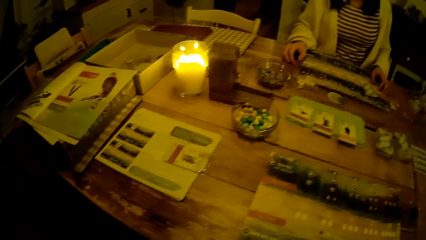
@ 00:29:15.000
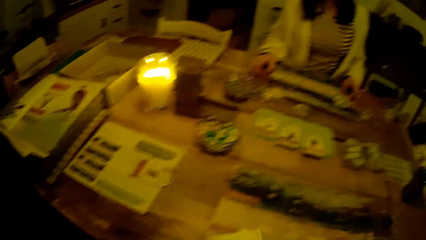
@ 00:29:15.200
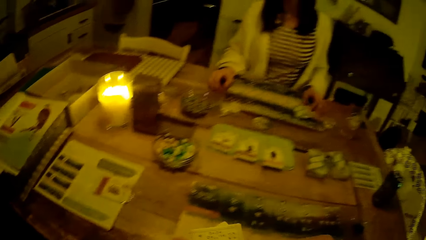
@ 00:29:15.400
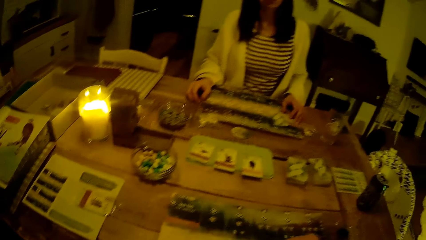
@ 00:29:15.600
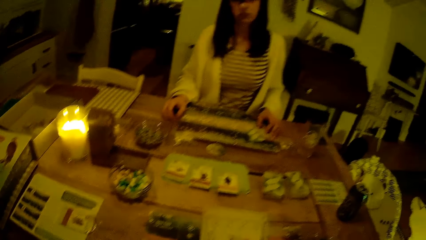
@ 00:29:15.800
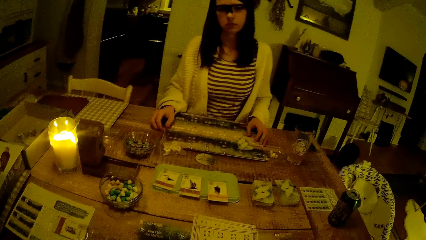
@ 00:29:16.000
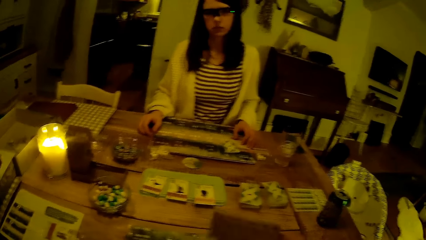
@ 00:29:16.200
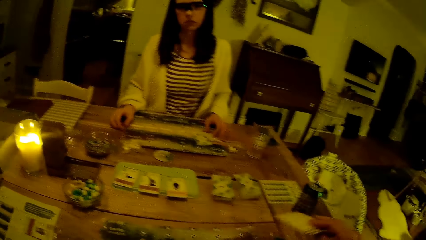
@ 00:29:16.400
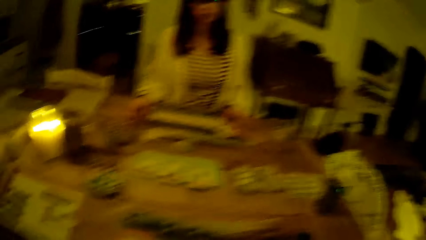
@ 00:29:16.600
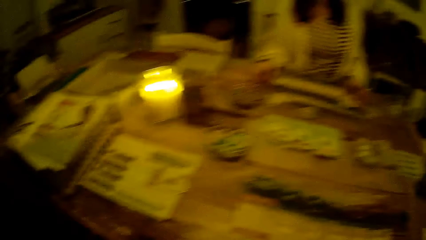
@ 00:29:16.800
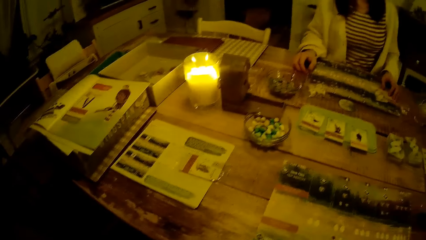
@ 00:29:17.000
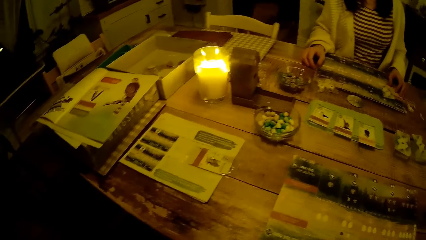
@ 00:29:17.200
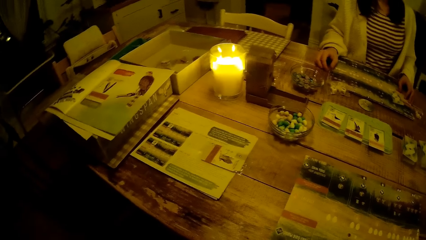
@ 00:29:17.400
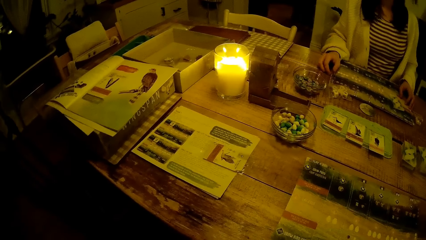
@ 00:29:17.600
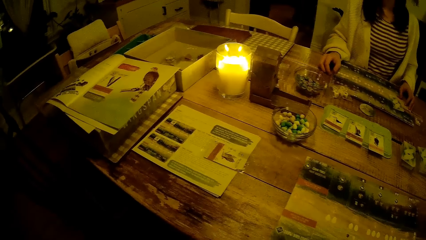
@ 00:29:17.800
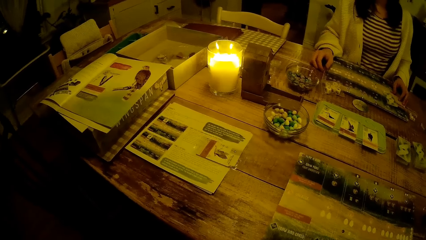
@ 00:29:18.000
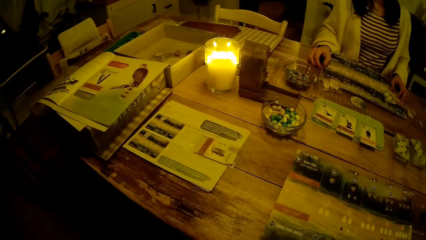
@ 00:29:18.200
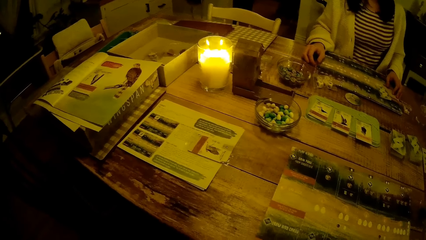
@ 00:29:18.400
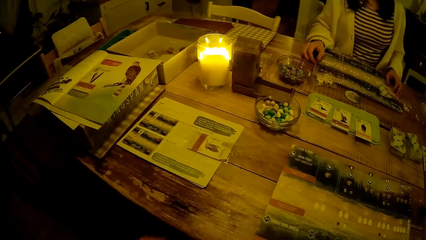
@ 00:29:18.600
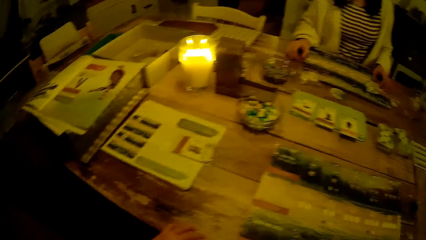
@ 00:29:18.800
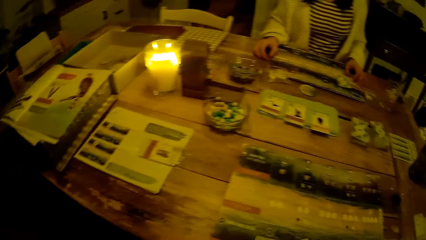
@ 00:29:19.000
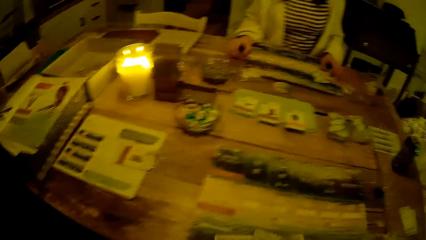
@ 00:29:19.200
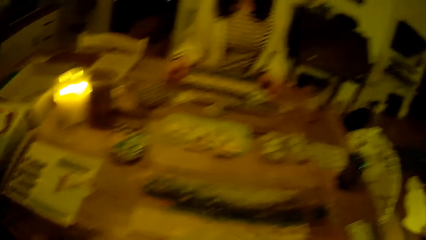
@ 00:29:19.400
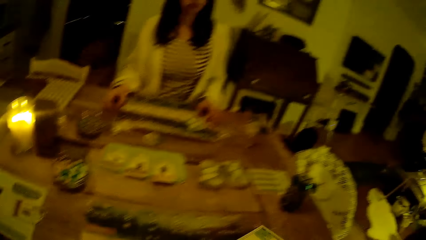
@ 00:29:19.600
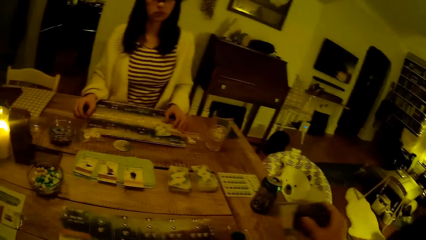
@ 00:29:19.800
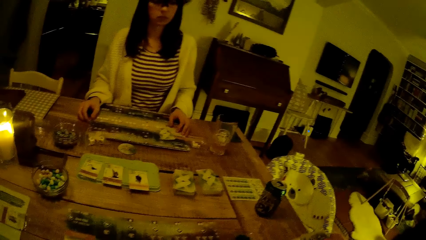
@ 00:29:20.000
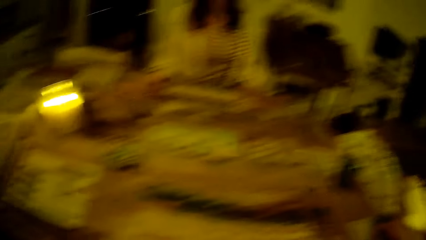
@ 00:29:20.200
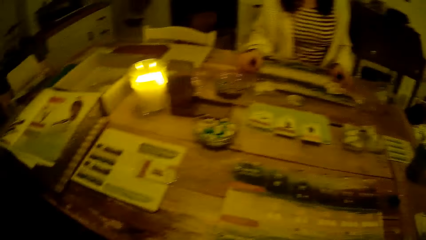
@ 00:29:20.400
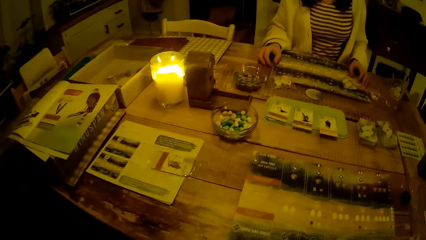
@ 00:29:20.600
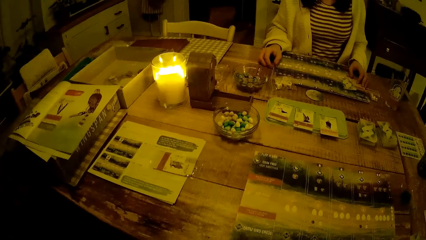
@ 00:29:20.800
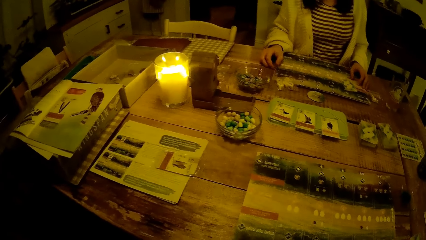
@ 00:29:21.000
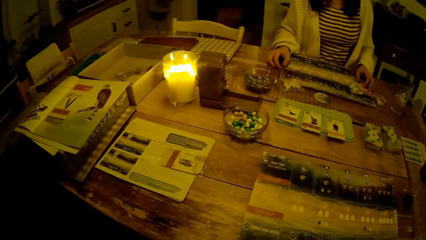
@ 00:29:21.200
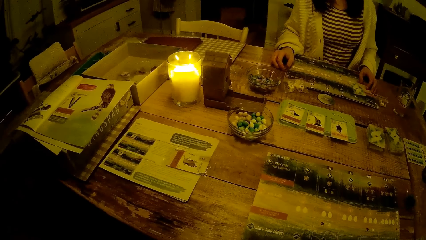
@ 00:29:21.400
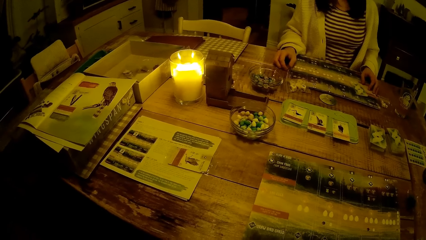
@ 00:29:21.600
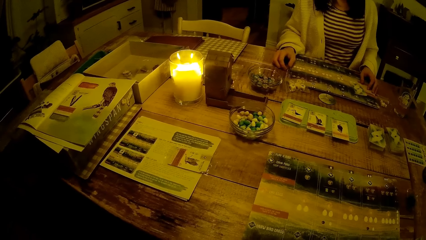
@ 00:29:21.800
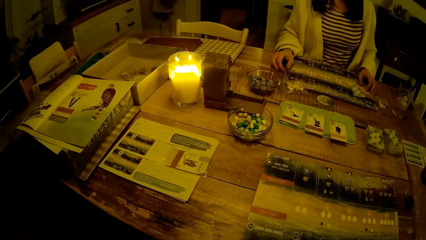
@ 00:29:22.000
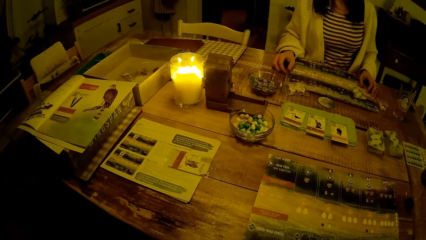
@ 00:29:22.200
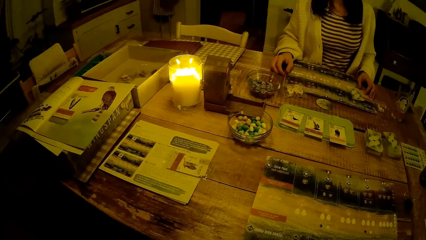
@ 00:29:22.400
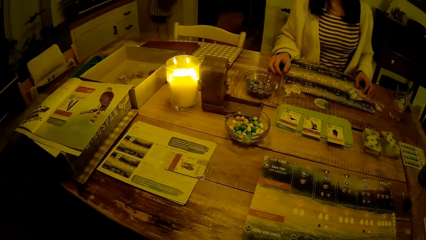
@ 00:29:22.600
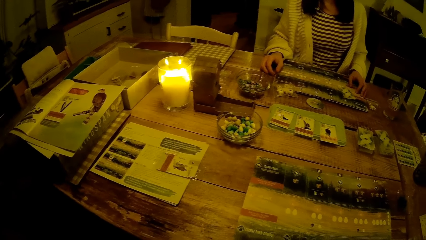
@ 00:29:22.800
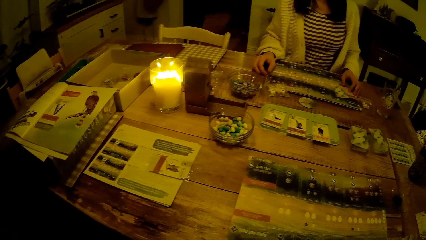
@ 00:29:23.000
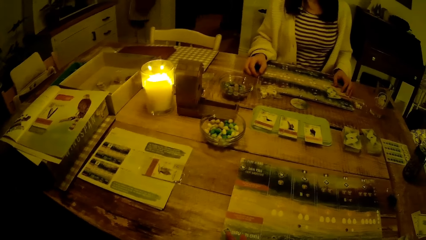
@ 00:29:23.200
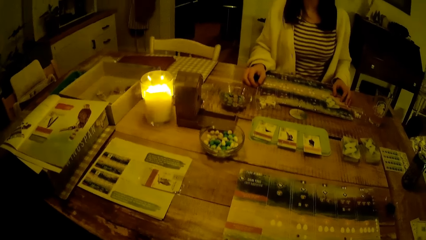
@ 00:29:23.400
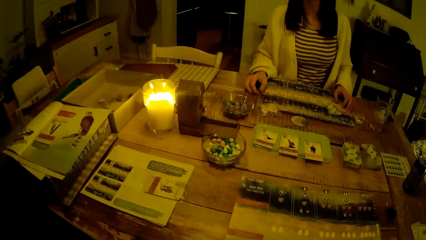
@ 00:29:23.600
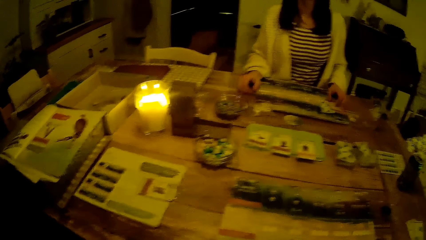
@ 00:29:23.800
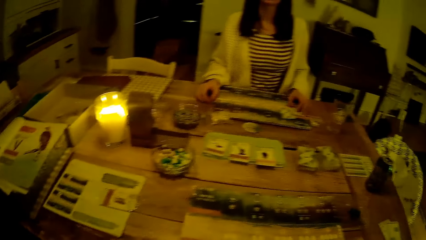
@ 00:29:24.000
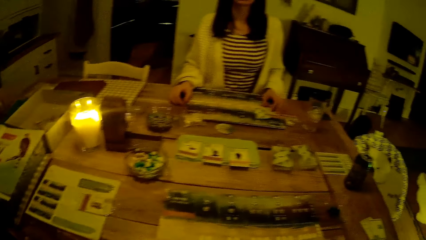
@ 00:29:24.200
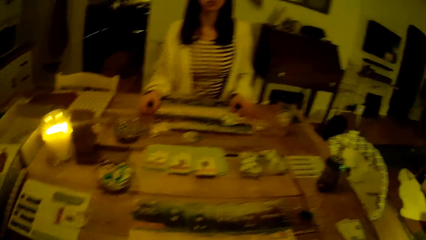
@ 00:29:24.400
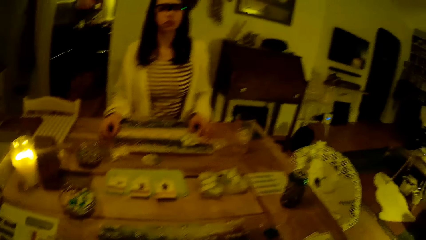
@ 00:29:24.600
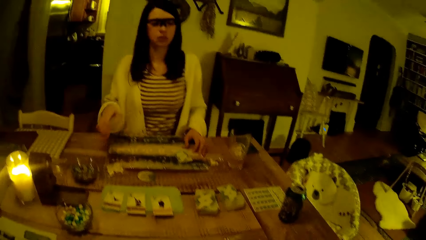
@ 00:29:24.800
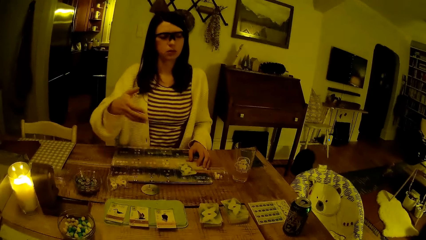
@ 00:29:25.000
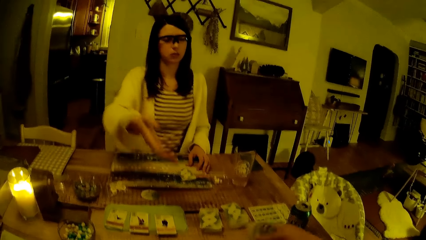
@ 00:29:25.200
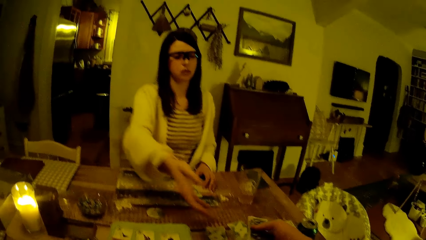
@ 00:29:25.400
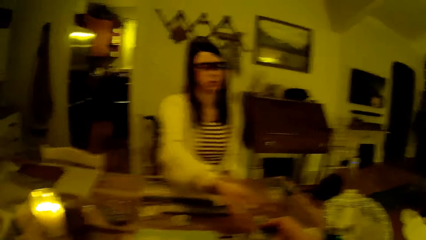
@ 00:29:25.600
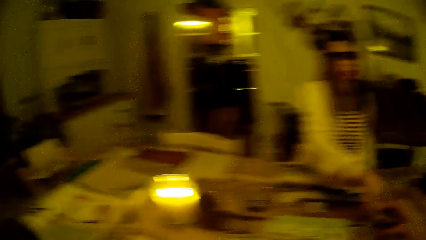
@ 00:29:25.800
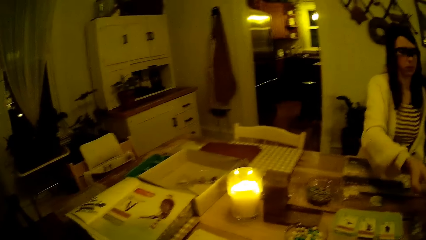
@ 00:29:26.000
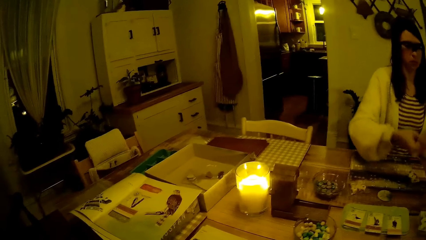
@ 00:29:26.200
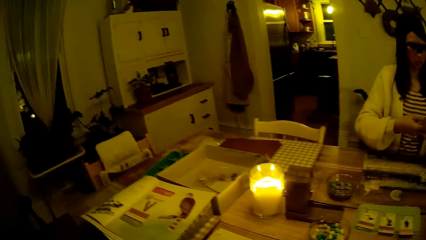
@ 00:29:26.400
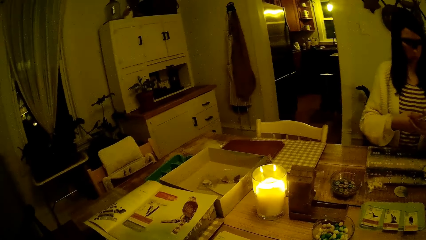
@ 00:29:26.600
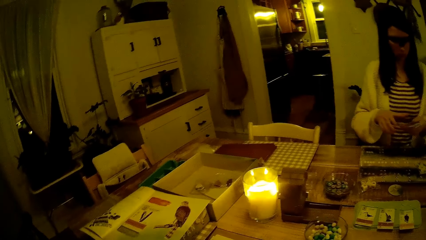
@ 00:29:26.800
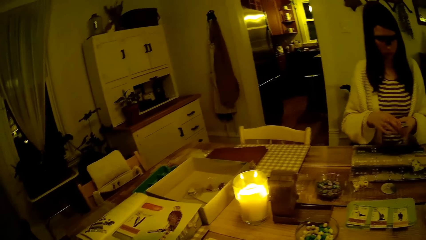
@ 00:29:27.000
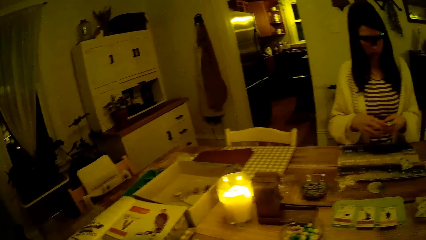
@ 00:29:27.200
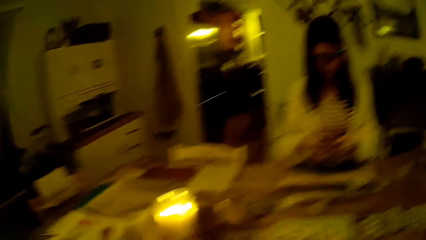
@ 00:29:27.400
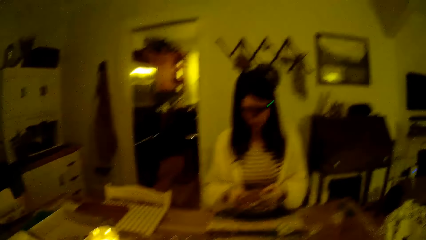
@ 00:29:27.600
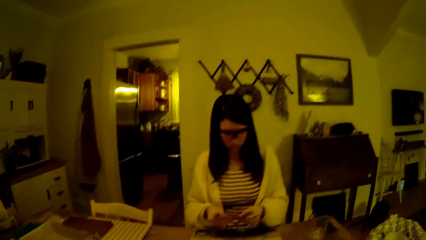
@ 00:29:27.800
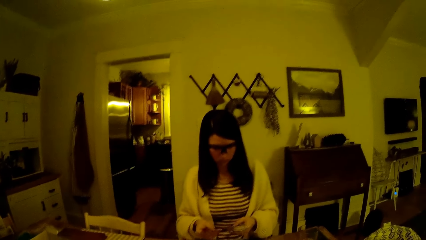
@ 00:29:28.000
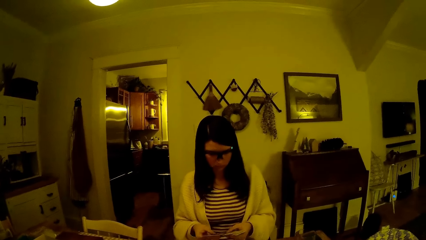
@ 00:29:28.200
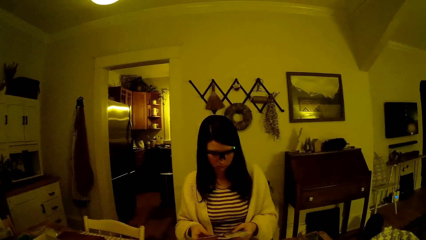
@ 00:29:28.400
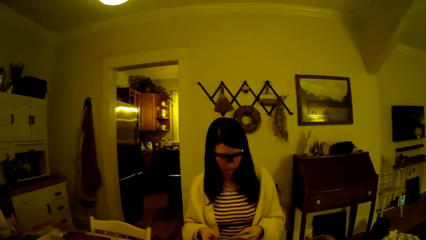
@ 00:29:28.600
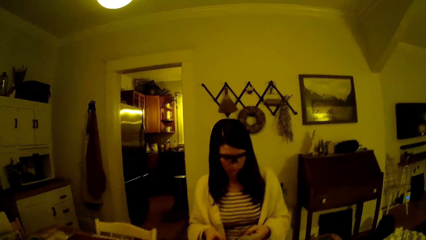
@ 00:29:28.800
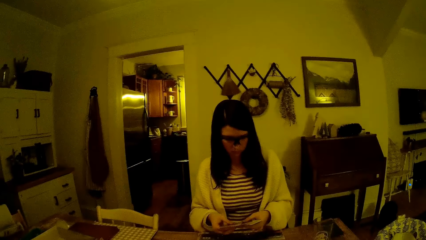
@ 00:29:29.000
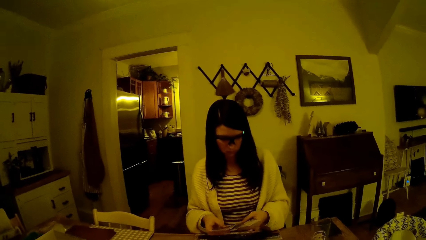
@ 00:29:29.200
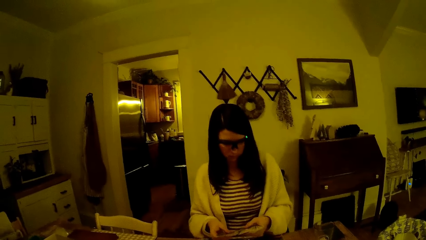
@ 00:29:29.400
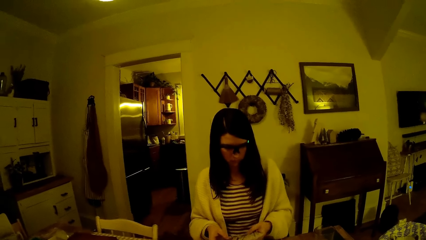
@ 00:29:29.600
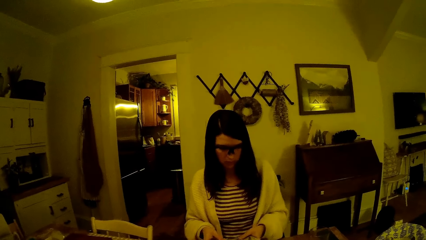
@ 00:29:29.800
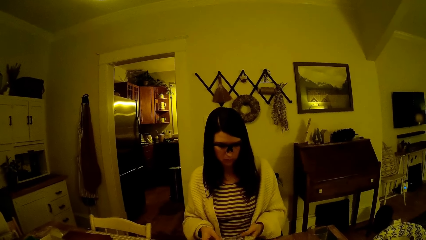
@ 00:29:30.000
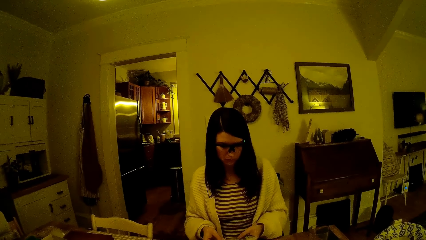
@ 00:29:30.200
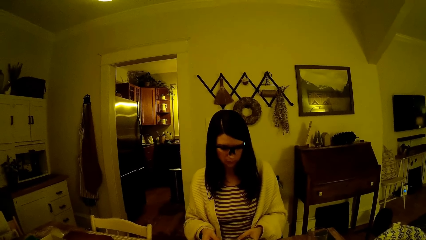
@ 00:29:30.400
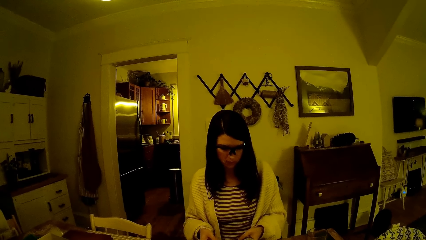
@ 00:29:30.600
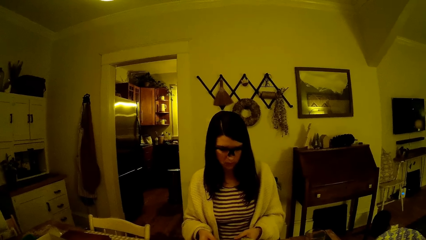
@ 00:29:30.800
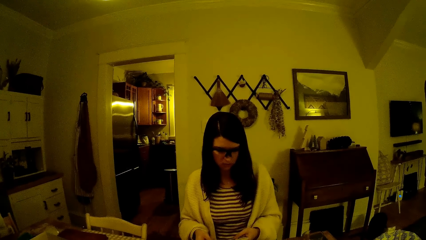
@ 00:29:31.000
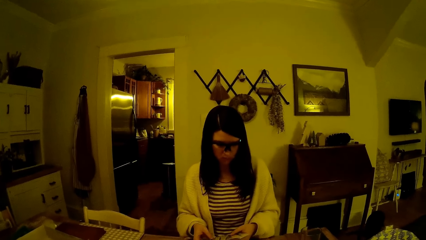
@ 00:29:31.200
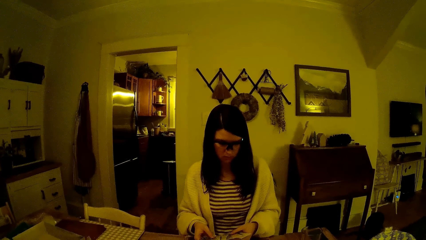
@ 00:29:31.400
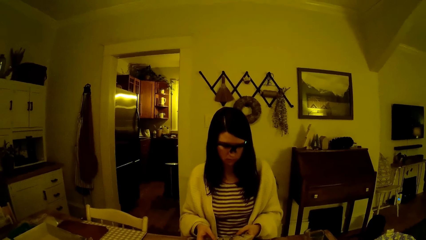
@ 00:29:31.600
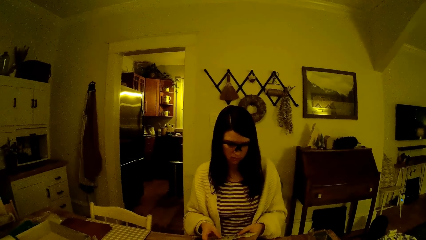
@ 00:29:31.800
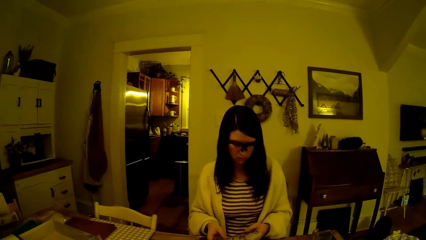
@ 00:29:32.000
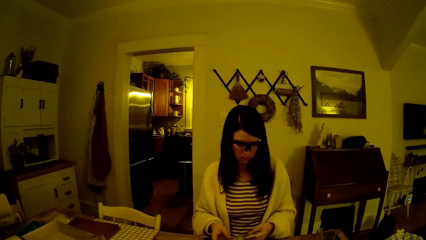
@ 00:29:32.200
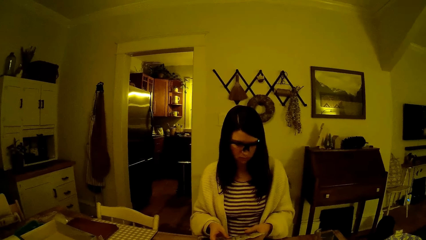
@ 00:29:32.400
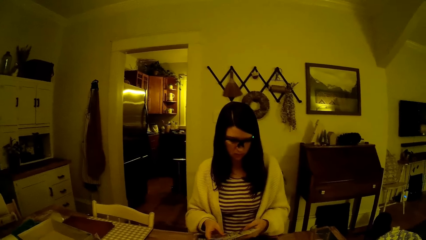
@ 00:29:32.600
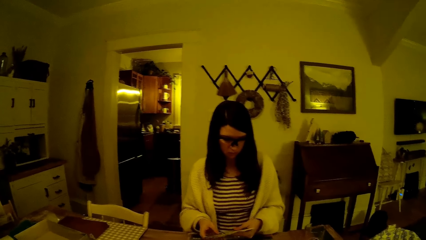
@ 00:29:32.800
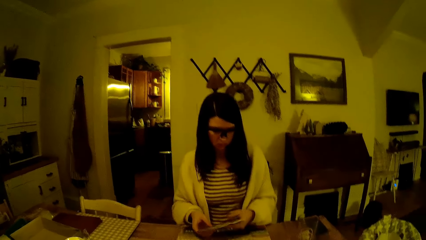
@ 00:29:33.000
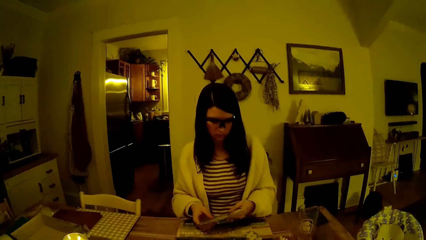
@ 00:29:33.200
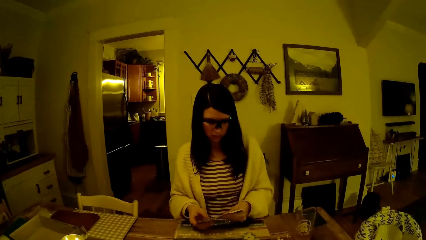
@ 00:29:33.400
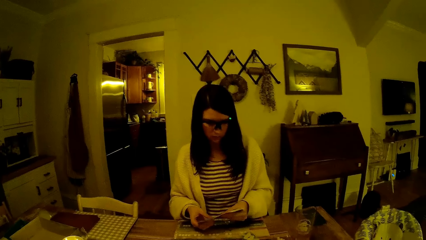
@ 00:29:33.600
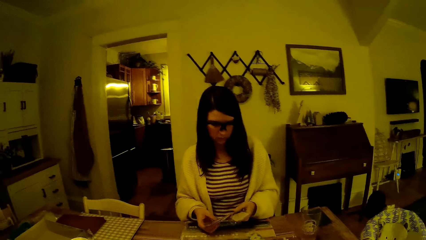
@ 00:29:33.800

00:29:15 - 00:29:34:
The camera wearer shuffles the cards in his hands. He drops some cards on the table with his right hand. He drops some cards on the table with his right hand again. The woman interacts with the camera wearer. The camera wearer looks around. He passes the pack of cards to the woman with his right hand. The woman shuffles the pack of cards.
